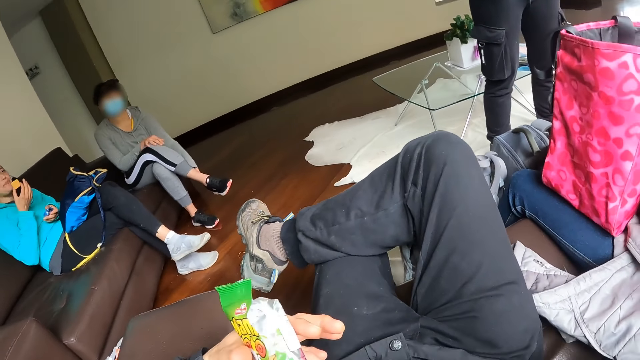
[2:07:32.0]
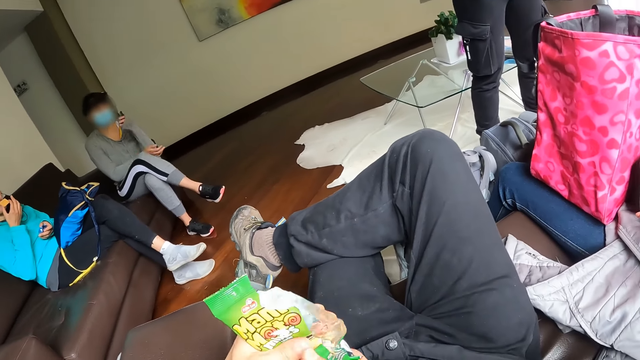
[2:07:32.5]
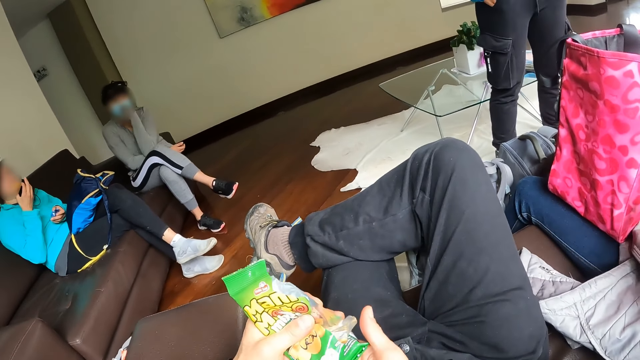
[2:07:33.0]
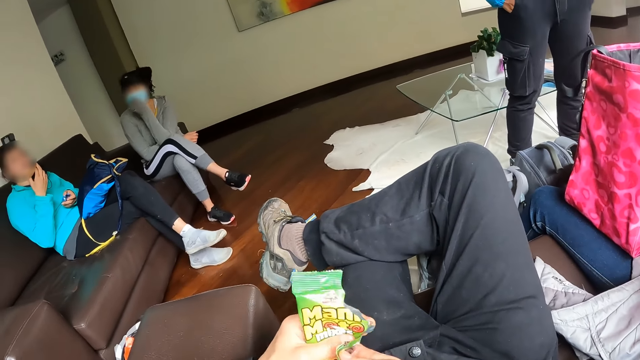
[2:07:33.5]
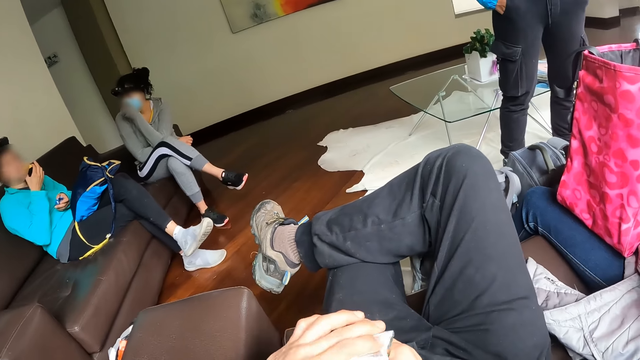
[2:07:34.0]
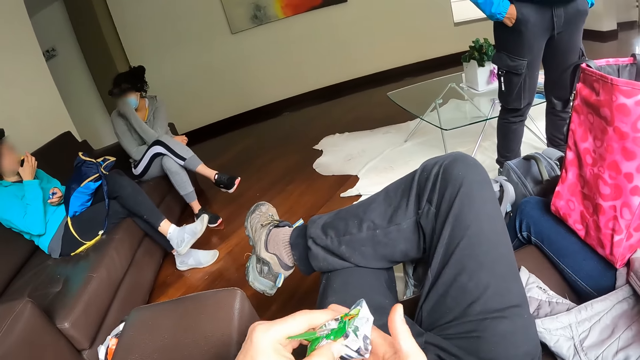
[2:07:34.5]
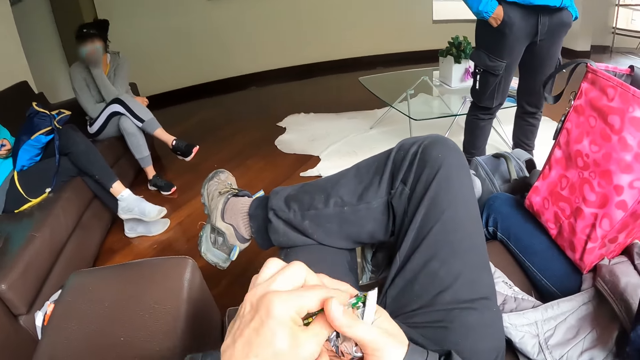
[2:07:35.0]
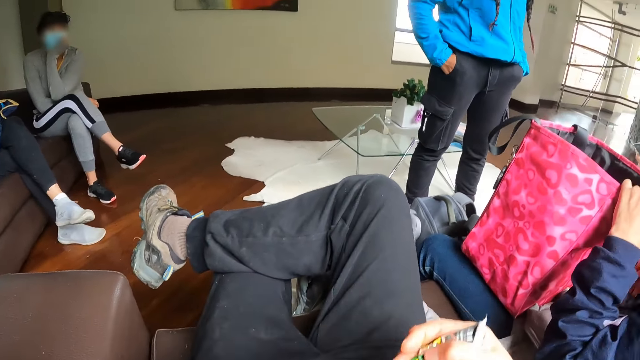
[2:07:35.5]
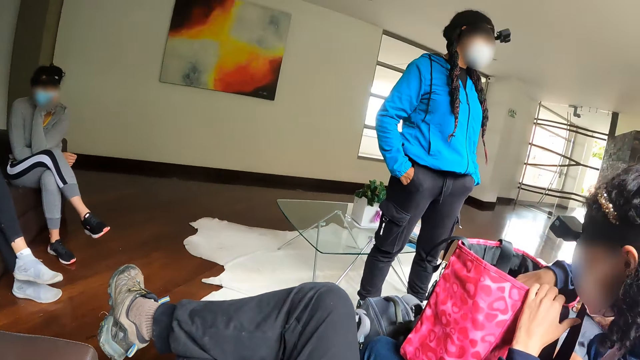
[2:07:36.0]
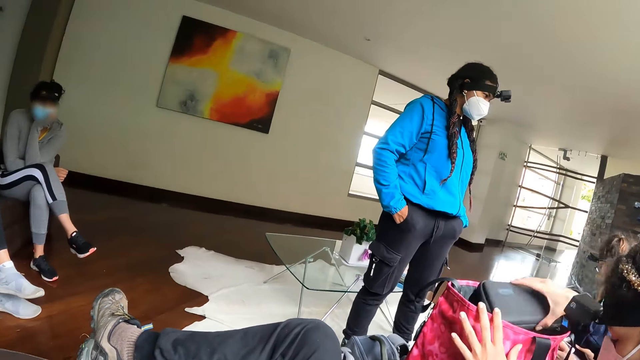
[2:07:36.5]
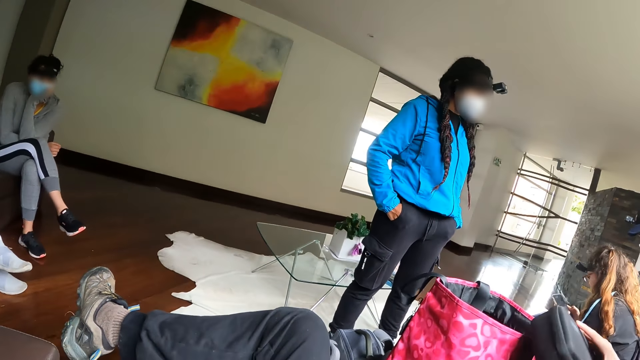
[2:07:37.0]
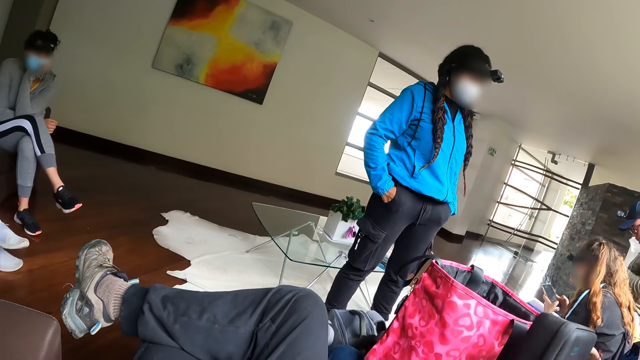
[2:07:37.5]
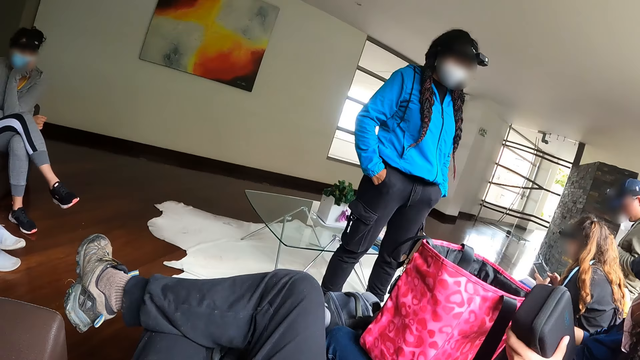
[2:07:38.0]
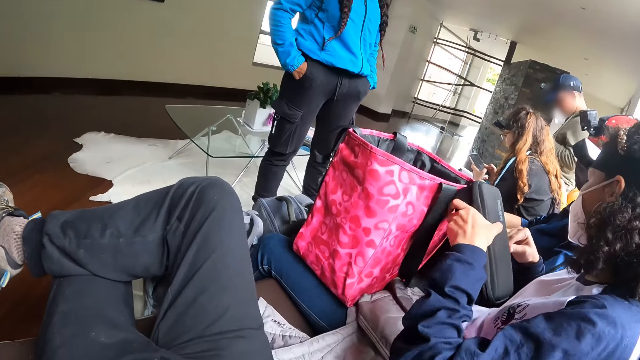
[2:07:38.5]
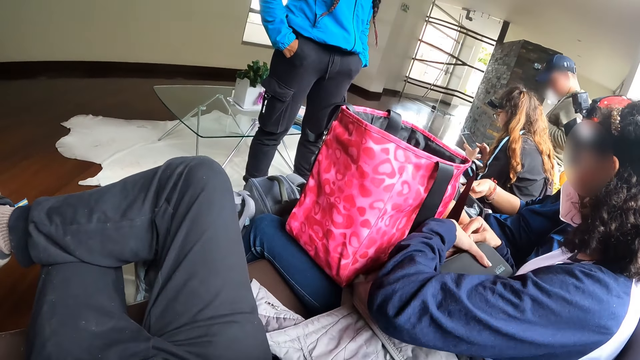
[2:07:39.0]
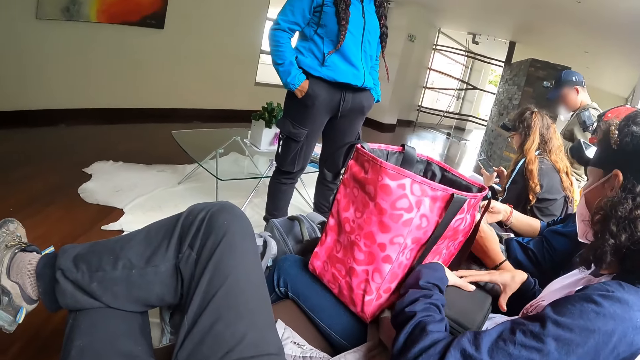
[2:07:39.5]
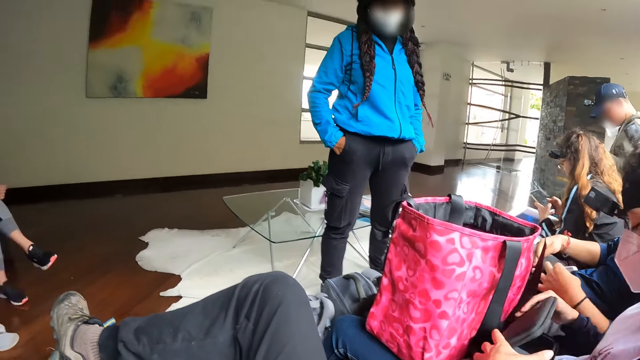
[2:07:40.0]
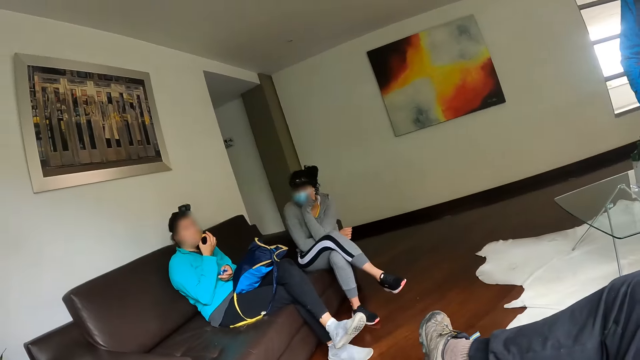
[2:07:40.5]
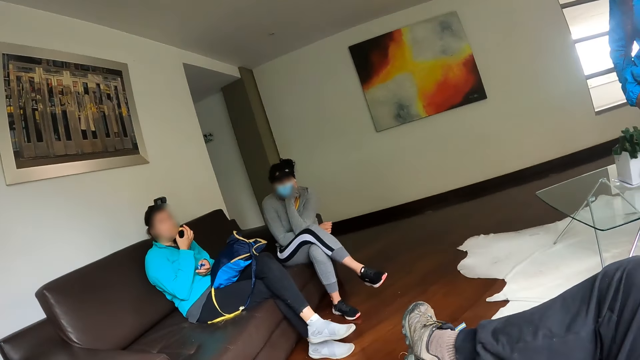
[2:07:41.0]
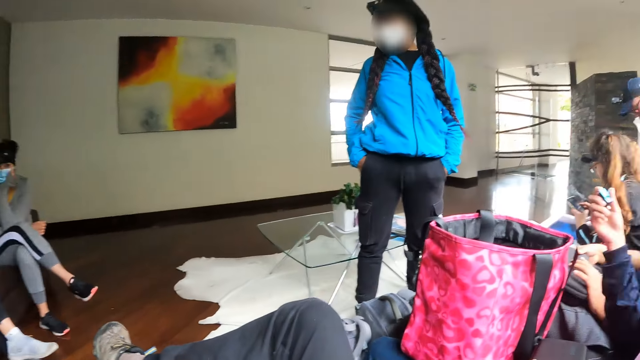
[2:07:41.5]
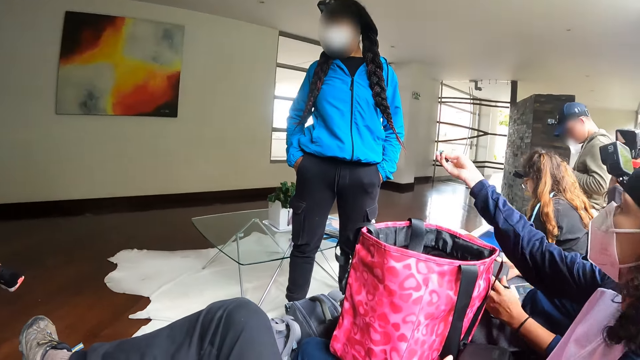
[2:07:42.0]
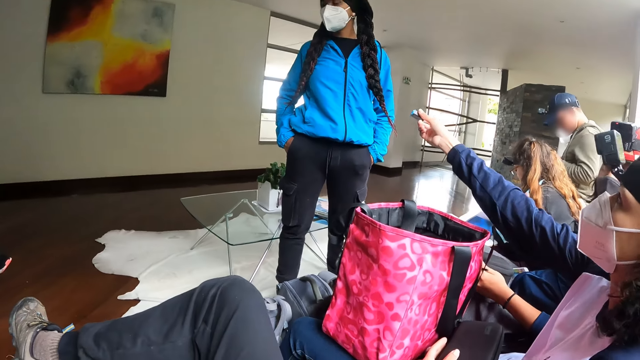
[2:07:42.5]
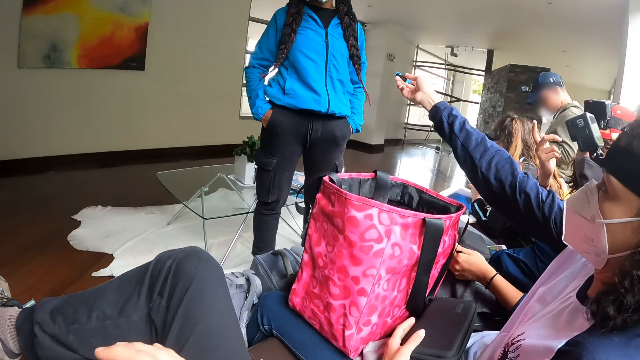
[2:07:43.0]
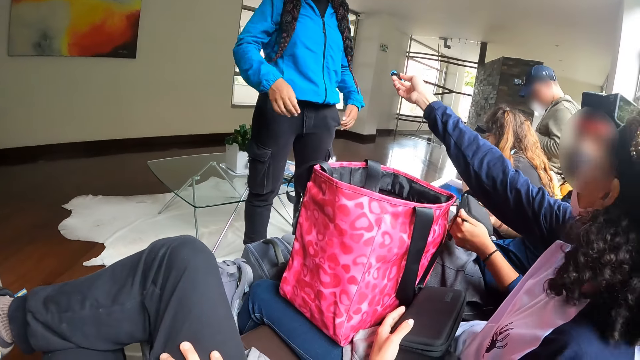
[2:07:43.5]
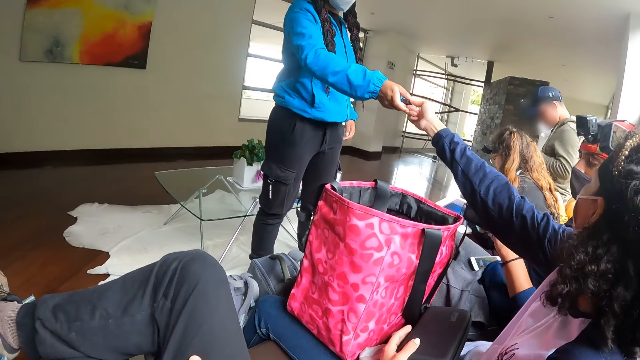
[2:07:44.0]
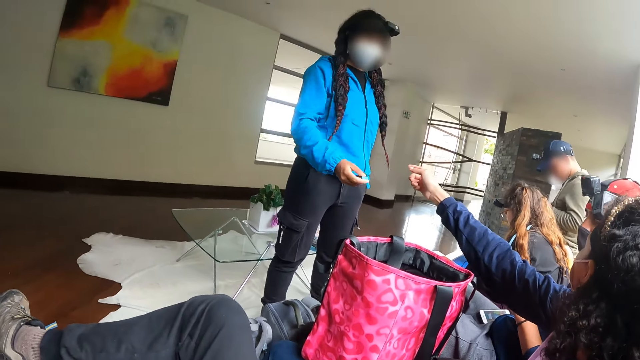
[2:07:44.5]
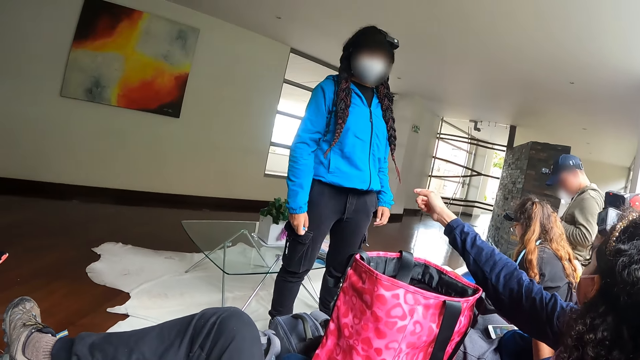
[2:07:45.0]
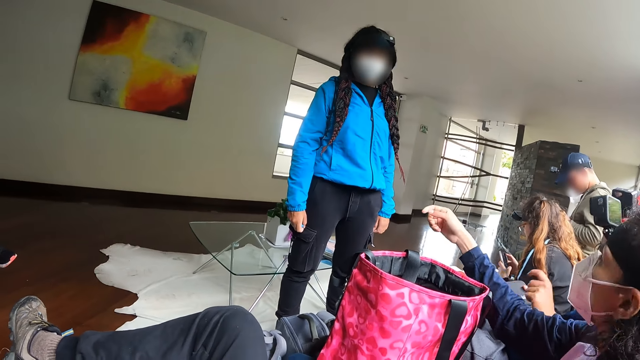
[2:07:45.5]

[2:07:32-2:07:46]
The camera wearer folds the peanut pack with his hands. A woman eats the biscuit with her right hand. Another woman removes a black box from the bag with her right hand. The second woman unzips the black box with her right hand. The second woman opens the black box with her right hand. The camera wearer looks around. The second woman extends a battery towards a third woman with her right hand. The third woman collects the battery from the second woman with her right hand.

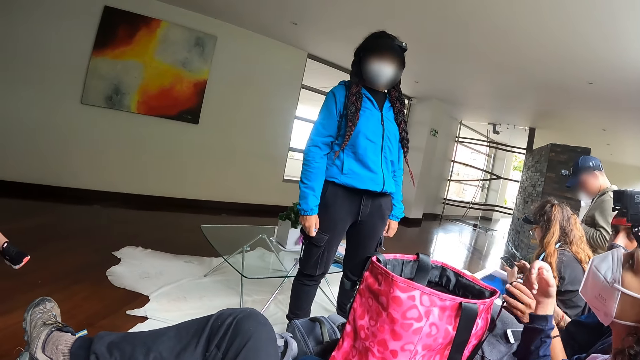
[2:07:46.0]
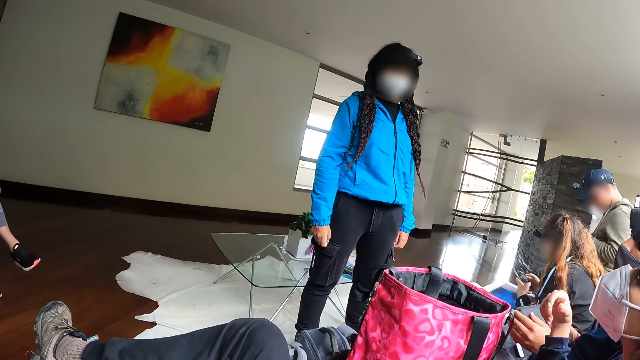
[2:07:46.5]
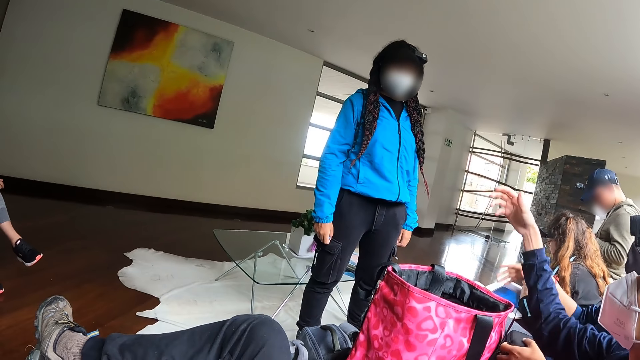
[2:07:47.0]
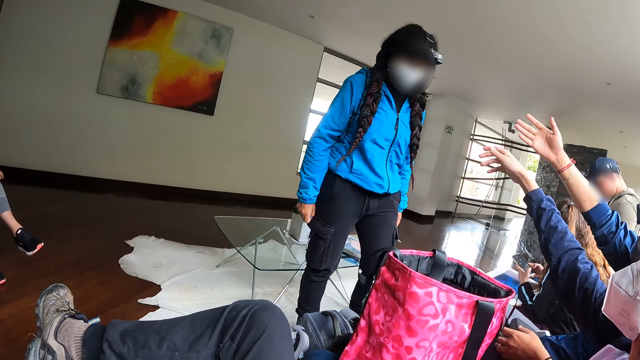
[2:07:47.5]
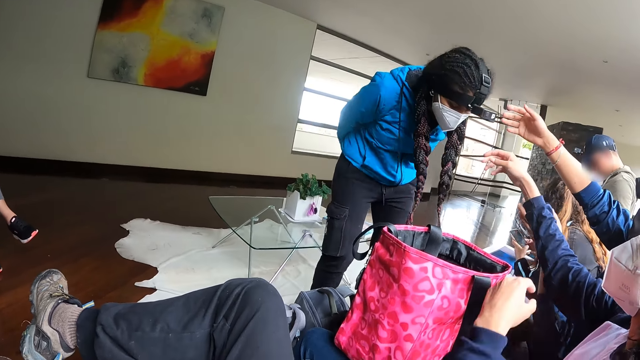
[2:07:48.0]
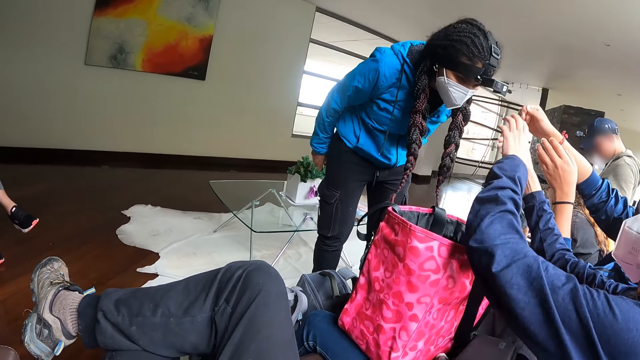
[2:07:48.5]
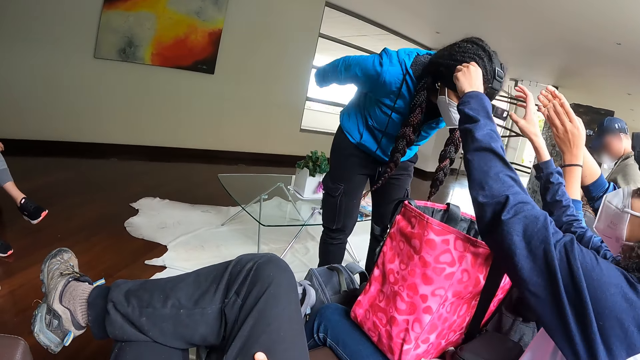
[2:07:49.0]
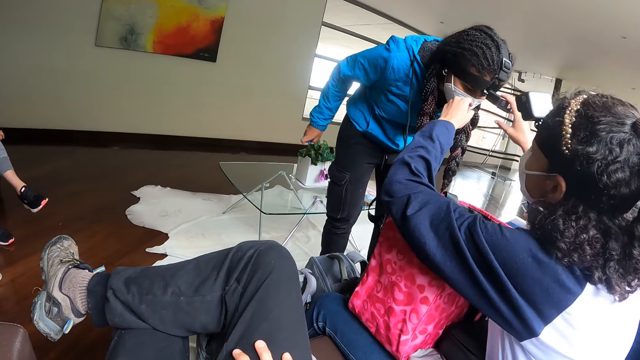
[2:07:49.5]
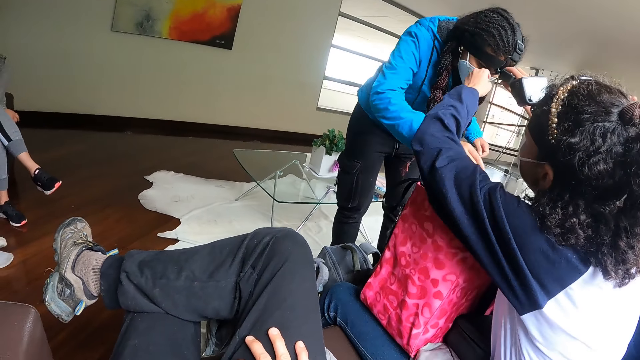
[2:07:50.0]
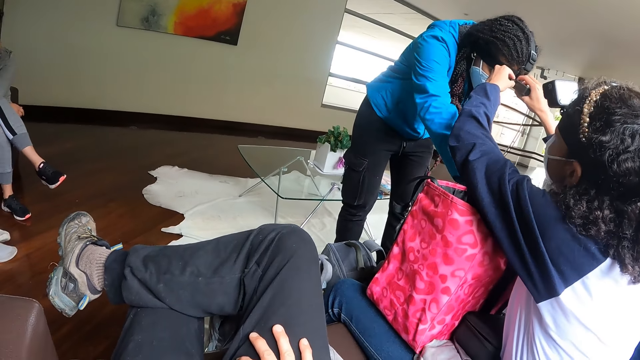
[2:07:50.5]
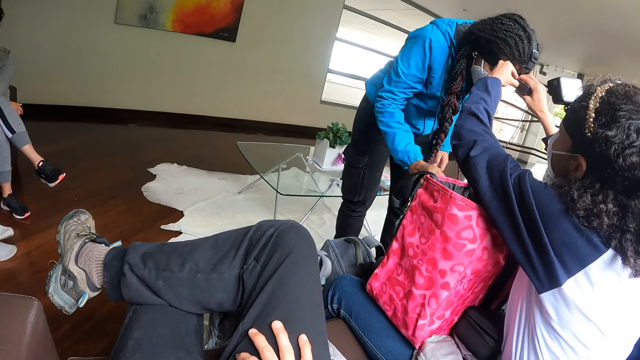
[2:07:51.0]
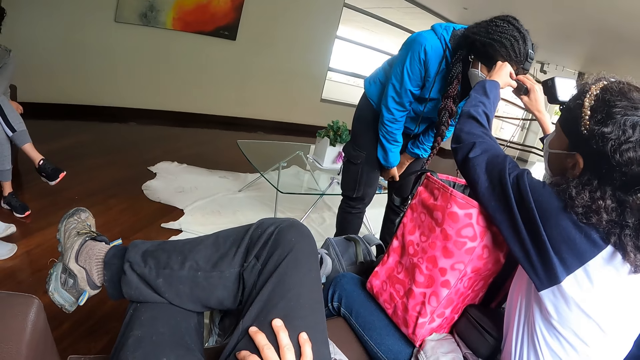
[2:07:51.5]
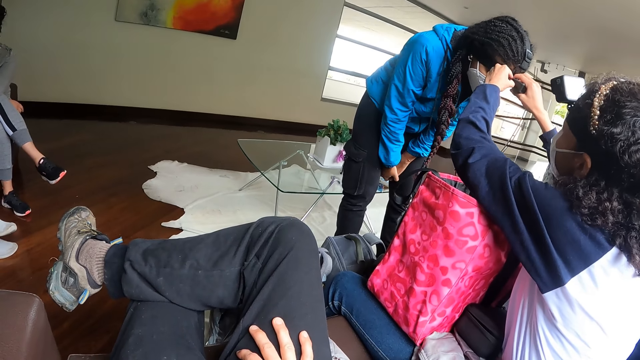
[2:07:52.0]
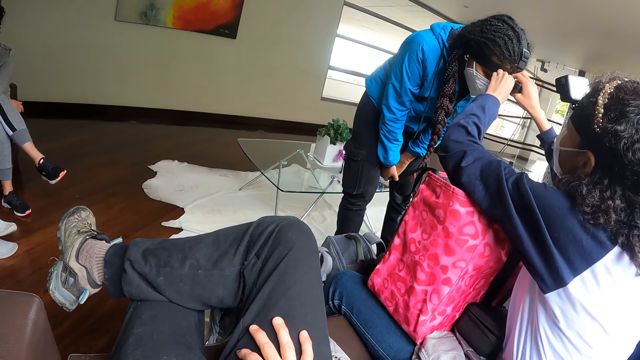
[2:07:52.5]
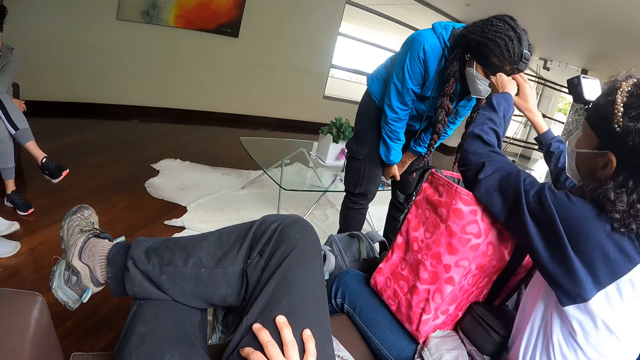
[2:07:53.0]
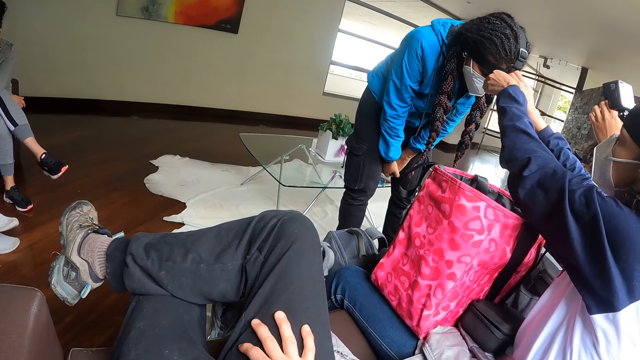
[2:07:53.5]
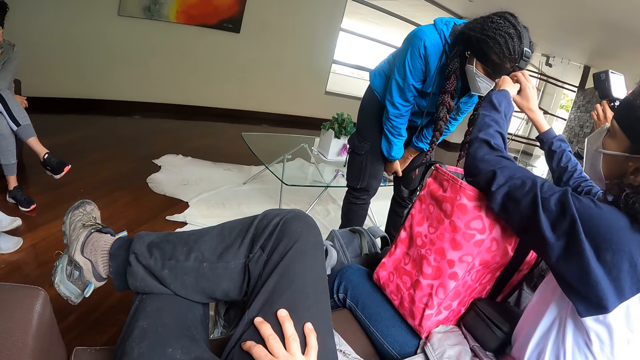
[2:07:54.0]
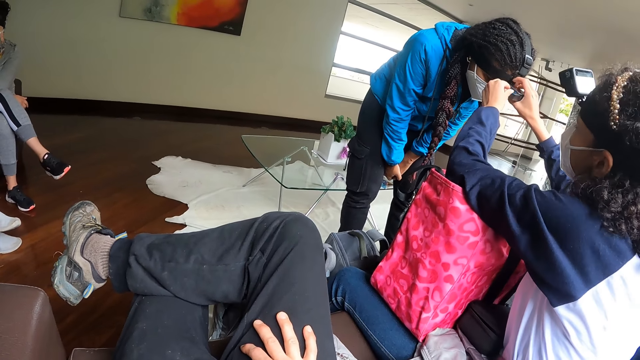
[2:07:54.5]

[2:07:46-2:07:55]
A woman stretches out her hand. Another woman bends down. The first woman removes a battery from a camera on the head of the other woman with her hands.
